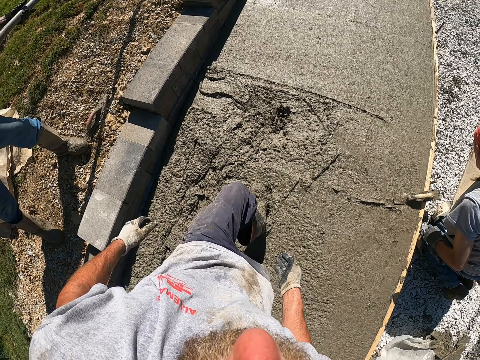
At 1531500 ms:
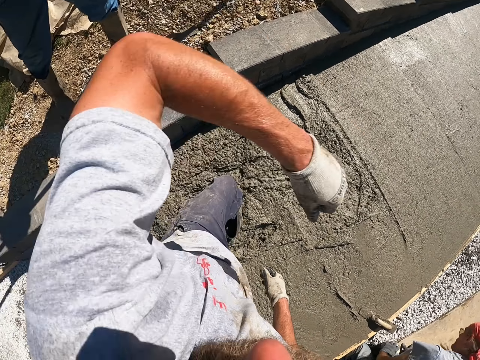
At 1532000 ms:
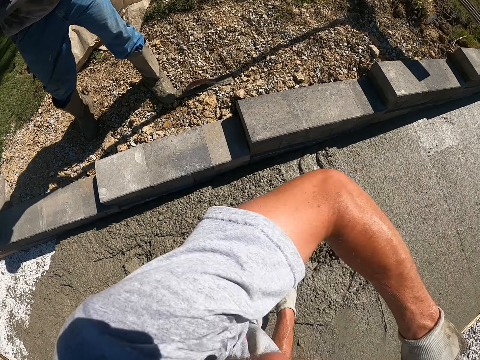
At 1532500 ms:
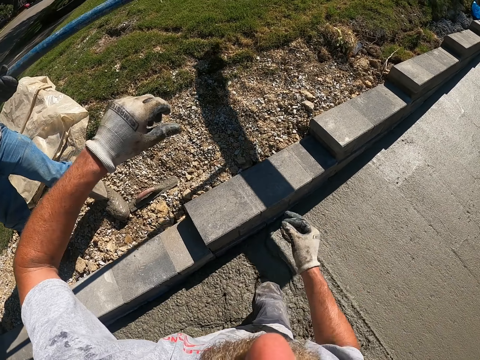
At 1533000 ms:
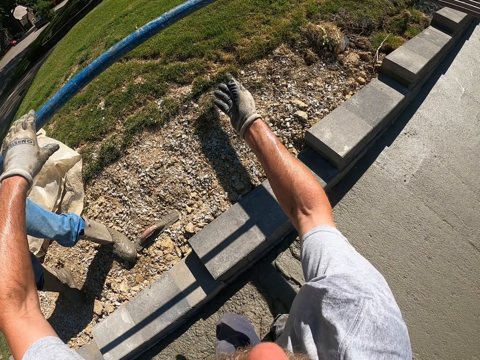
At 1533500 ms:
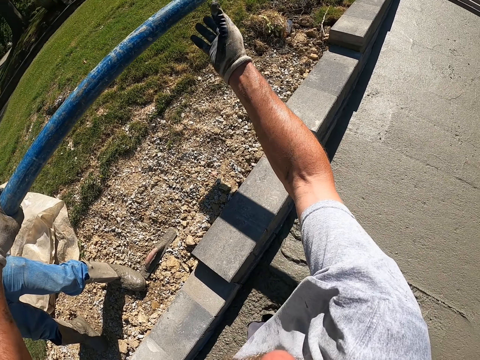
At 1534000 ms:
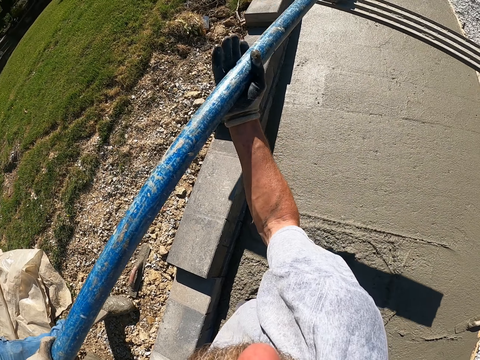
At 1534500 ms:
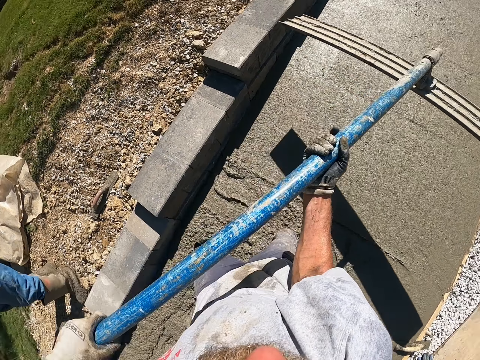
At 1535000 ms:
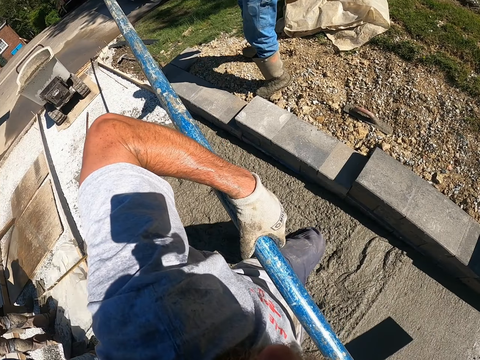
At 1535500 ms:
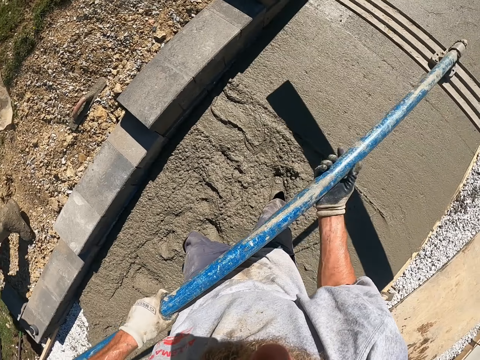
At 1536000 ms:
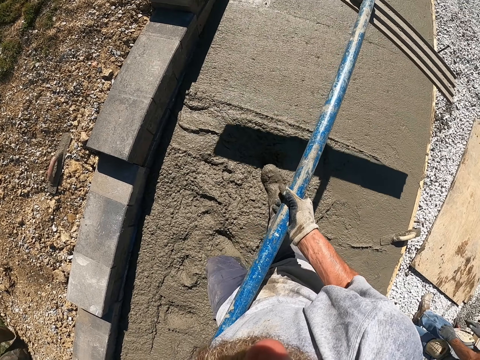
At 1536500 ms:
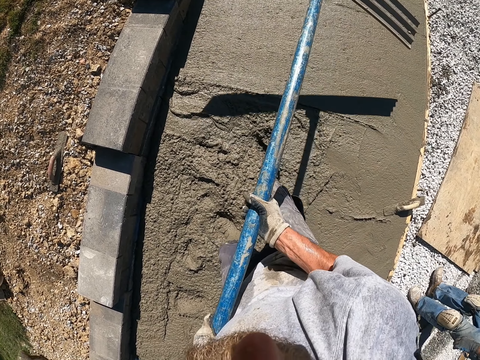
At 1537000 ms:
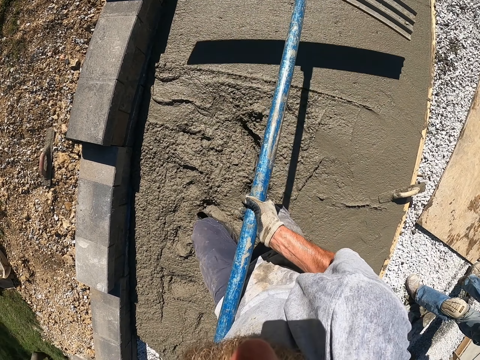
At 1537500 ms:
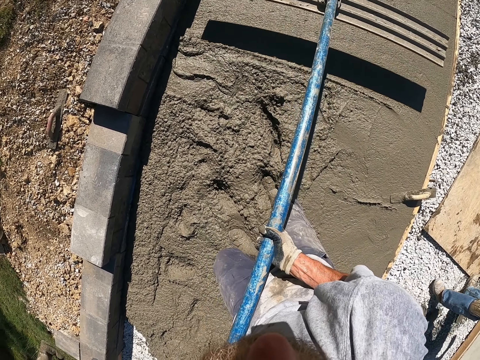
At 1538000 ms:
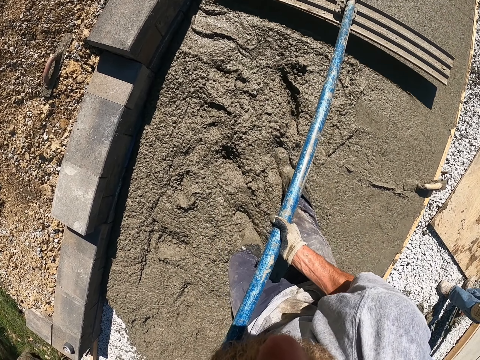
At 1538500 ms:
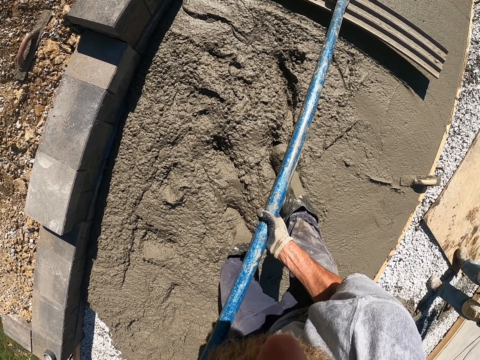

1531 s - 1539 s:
The camera wearer takes bull floats.

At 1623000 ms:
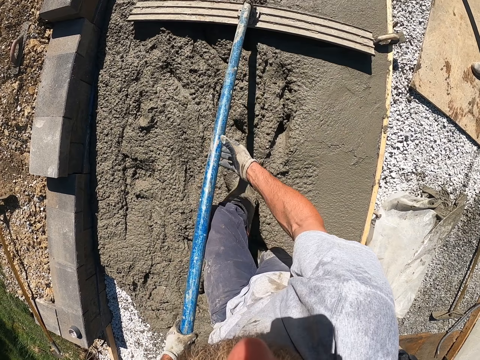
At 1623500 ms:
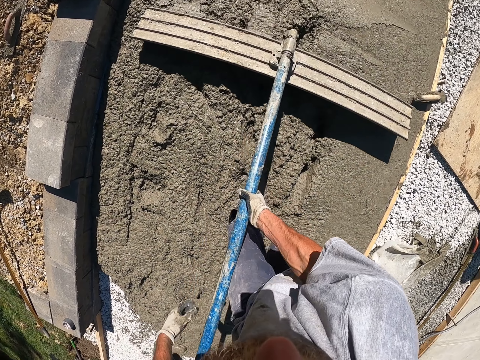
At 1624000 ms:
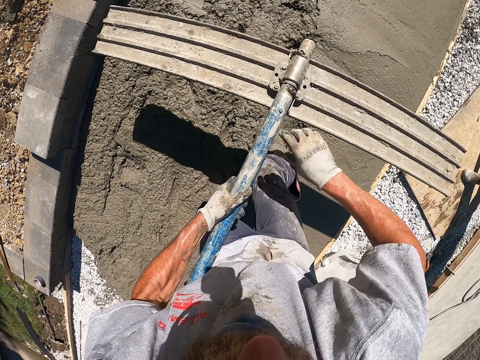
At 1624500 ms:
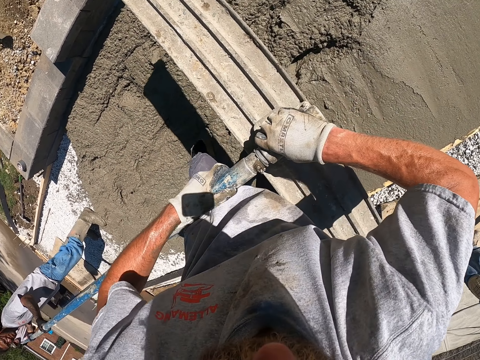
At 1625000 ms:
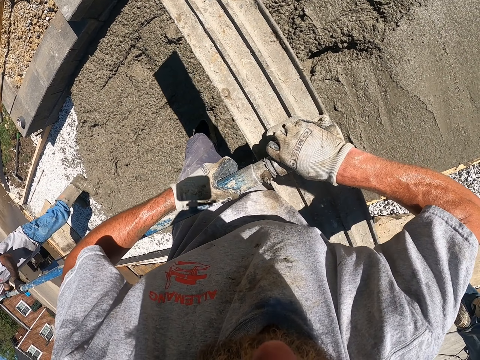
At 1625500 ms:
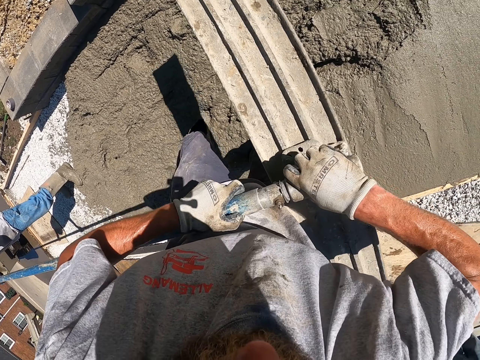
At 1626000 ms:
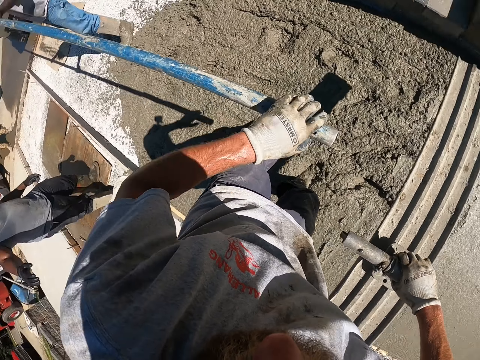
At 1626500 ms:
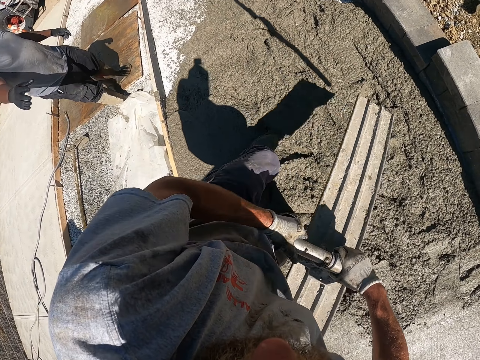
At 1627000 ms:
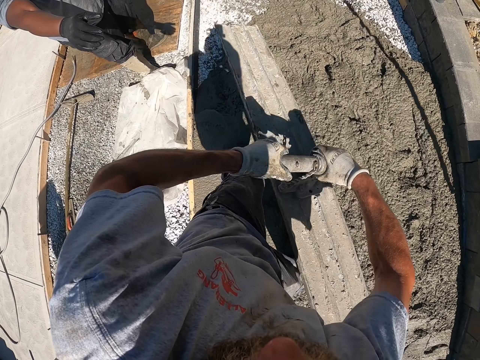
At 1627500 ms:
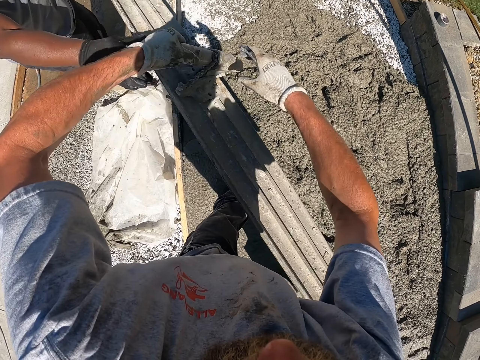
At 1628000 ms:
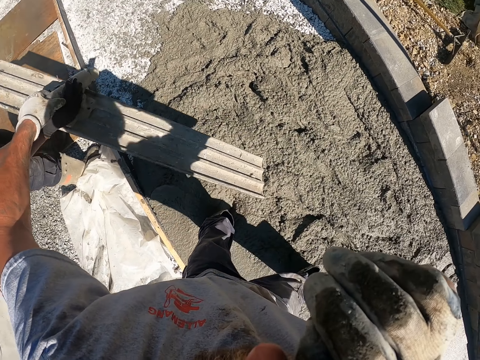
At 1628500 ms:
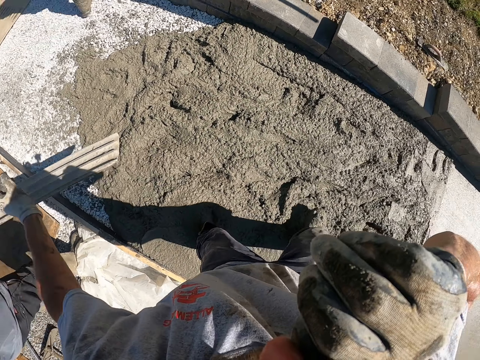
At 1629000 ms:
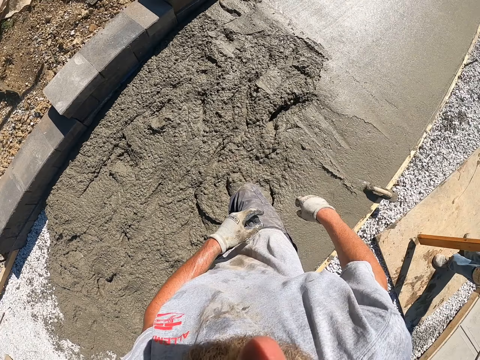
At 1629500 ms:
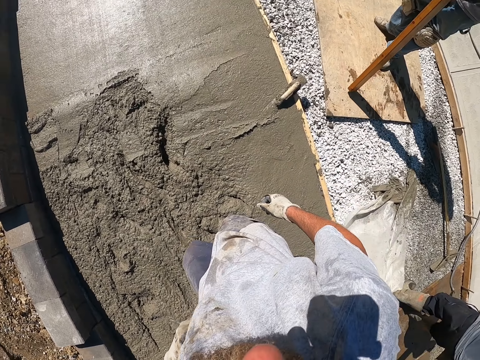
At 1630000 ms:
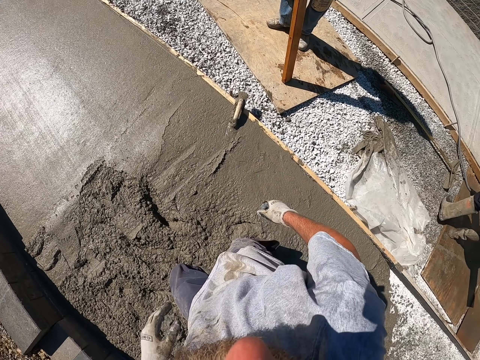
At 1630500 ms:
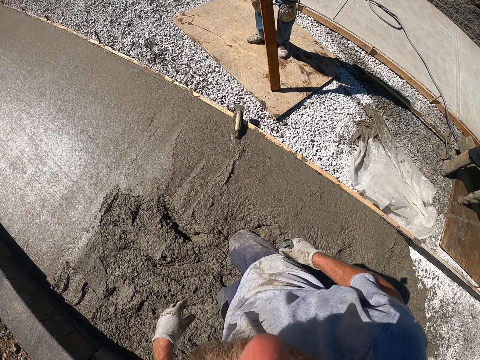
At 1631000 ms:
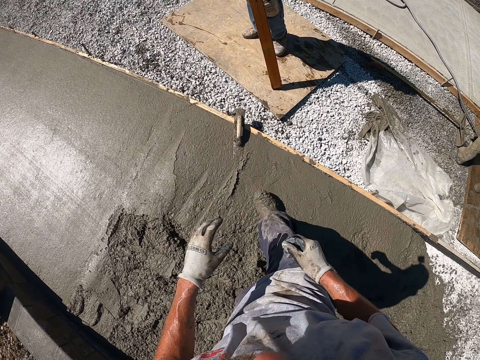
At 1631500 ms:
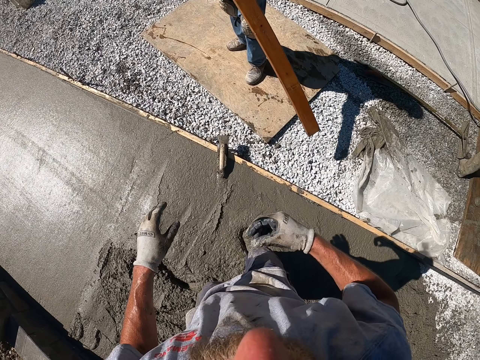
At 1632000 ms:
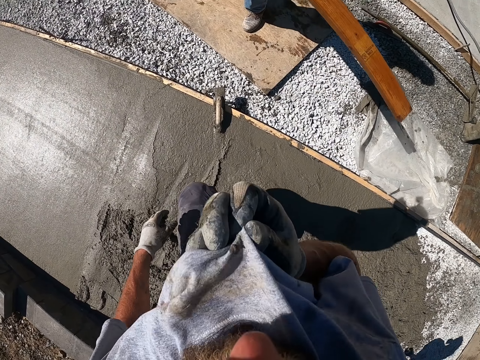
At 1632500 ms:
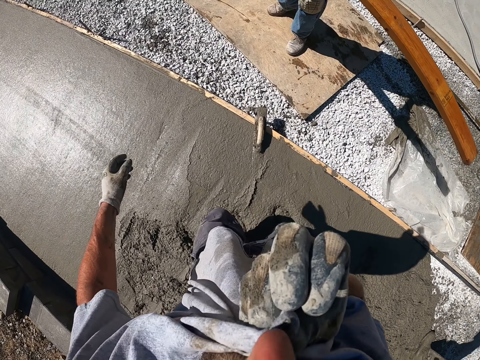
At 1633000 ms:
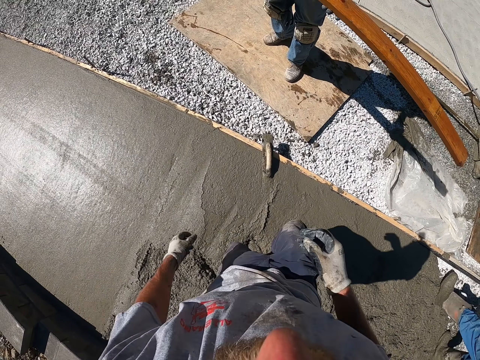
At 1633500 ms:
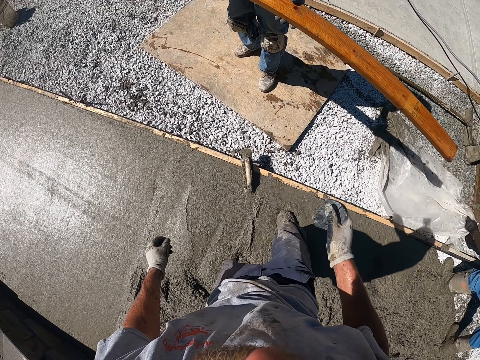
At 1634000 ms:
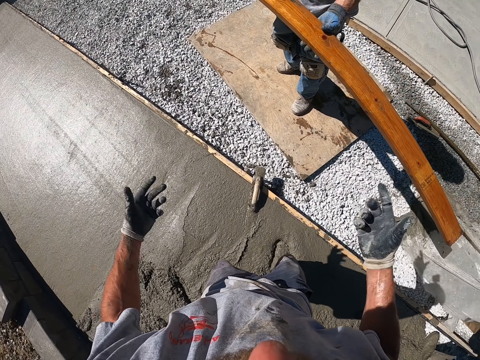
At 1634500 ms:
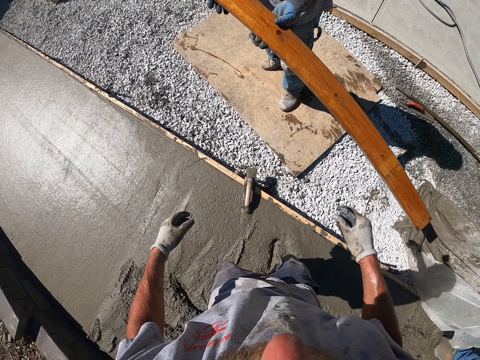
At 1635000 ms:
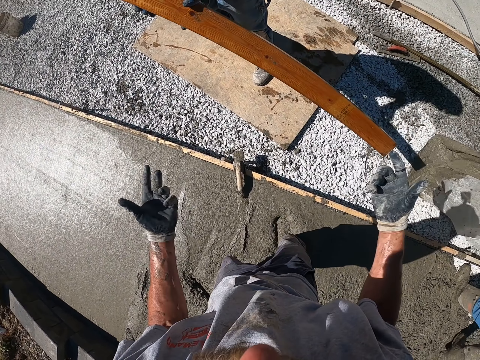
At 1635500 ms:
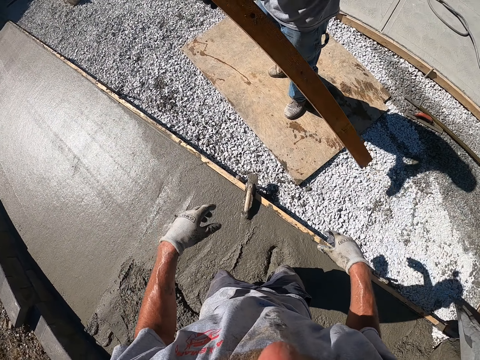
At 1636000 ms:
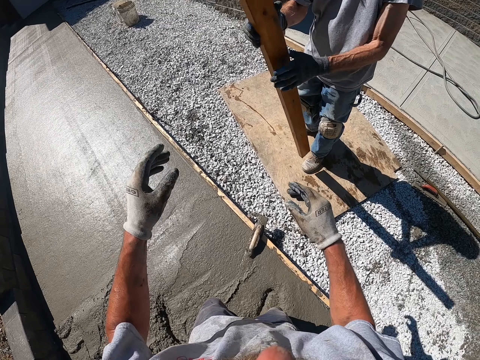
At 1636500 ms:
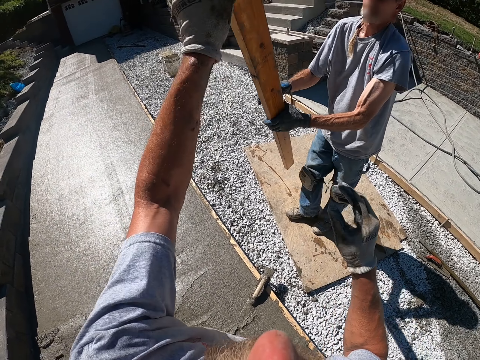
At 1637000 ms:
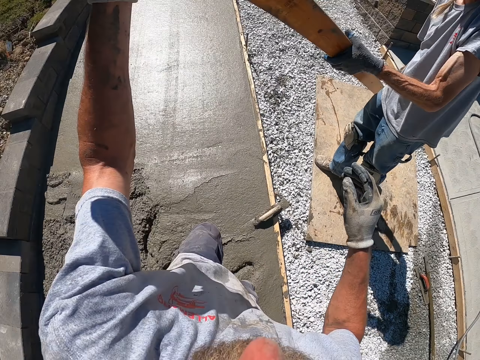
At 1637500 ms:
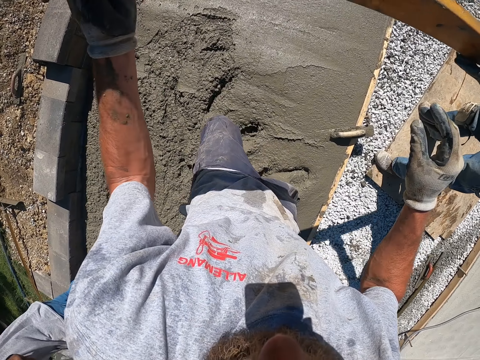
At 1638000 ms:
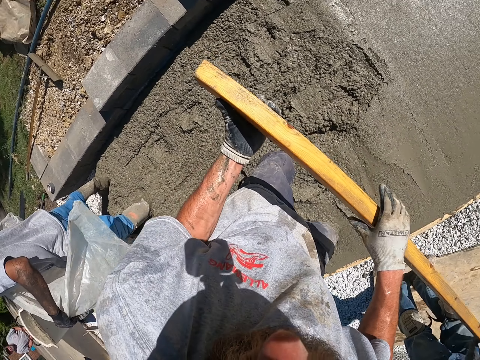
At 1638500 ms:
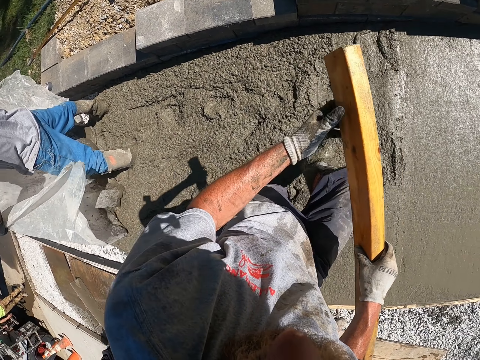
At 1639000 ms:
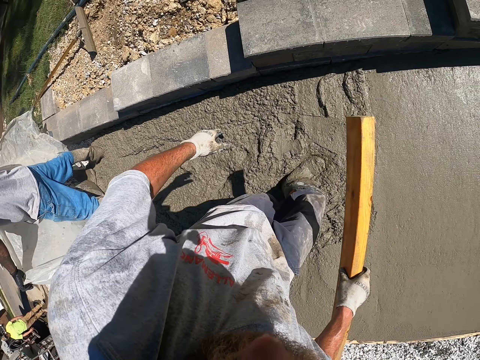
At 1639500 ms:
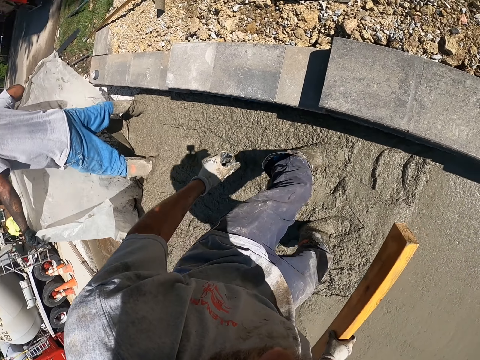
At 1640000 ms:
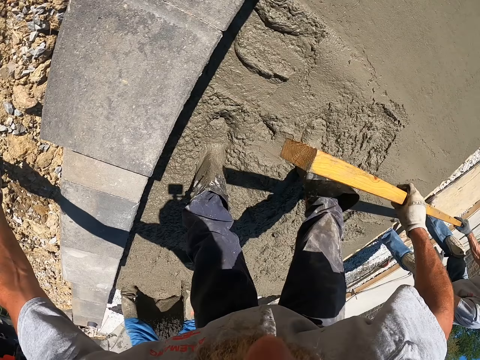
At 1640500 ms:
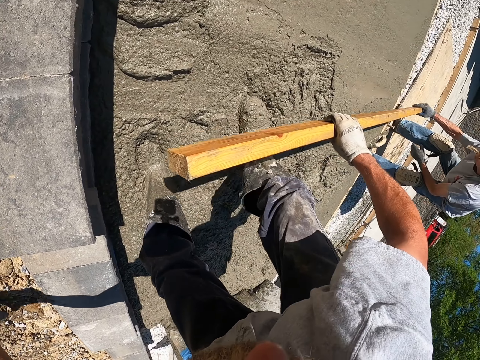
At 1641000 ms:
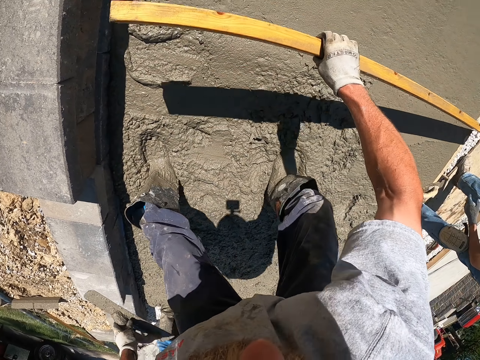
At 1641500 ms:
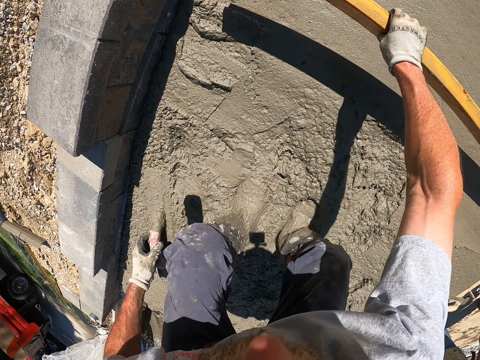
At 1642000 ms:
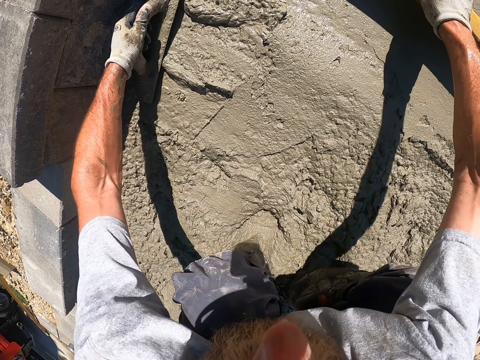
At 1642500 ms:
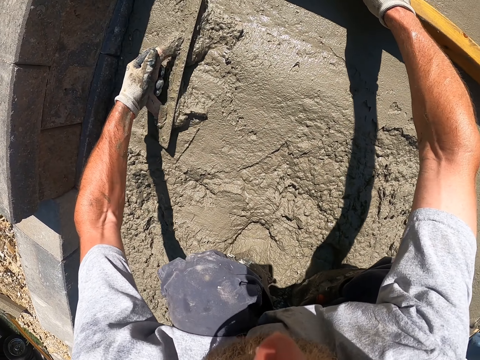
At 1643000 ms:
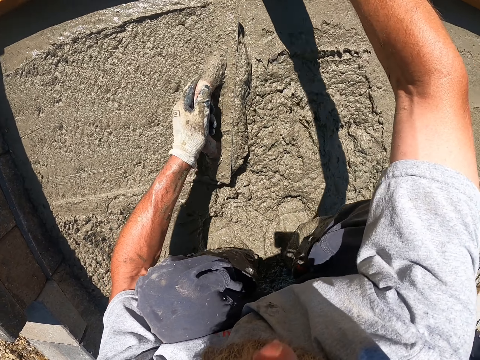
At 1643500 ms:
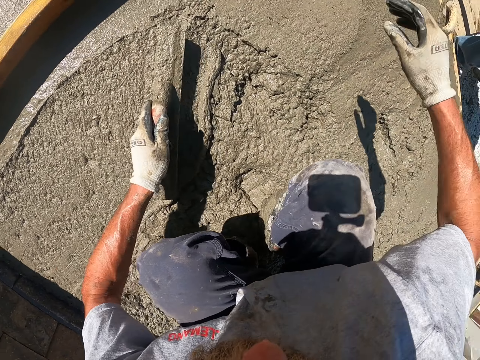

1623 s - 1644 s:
The camera wearer removes the bull float into two parts. They give one of the bull float parts away, and give the flat part of the bull float away. They take wood from a man. They hold the wood with both hands. They pick up a trowel or screed with the left hand from the floor. They drop the wood on the concrete floor. They flatten the concrete floor with the screed.
